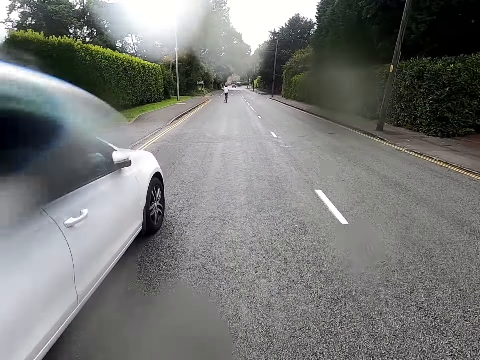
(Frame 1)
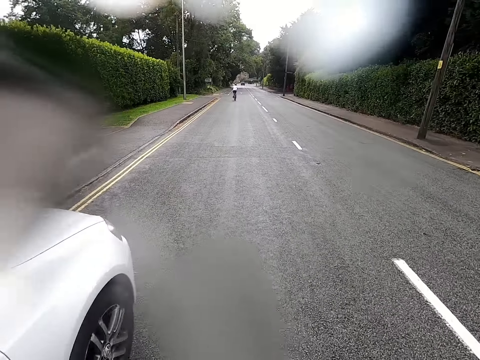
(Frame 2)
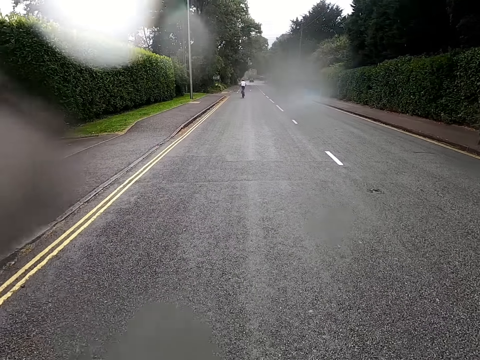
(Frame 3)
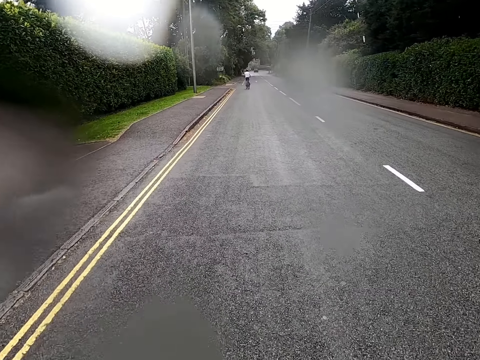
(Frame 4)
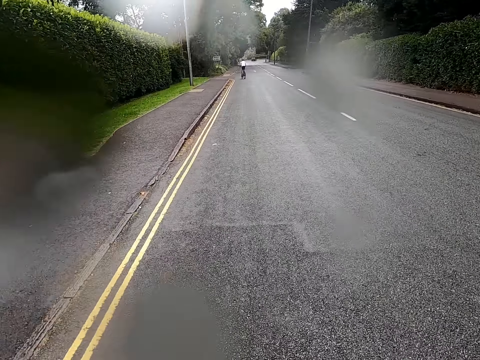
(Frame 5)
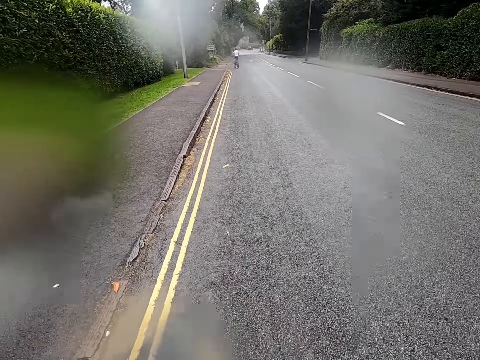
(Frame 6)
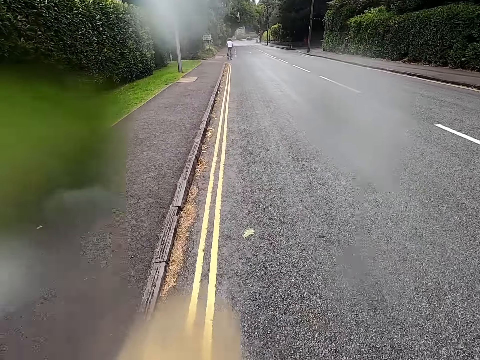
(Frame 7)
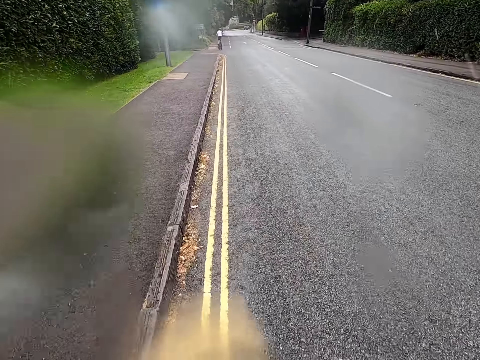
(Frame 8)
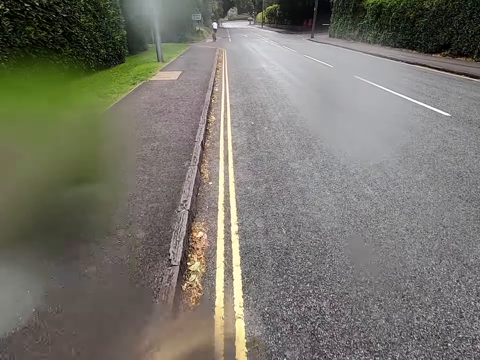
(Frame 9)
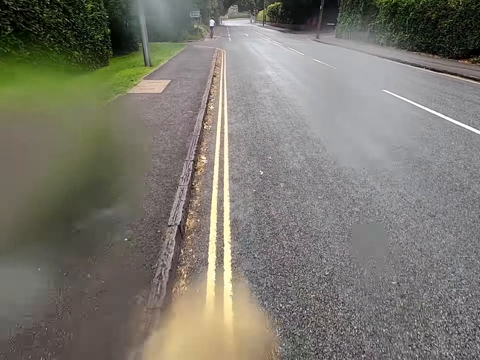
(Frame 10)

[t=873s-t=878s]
The camera wearer rides a bicycle on a road.

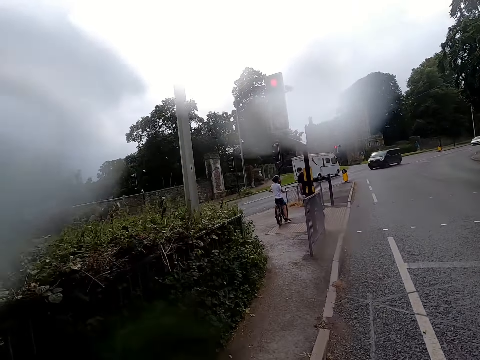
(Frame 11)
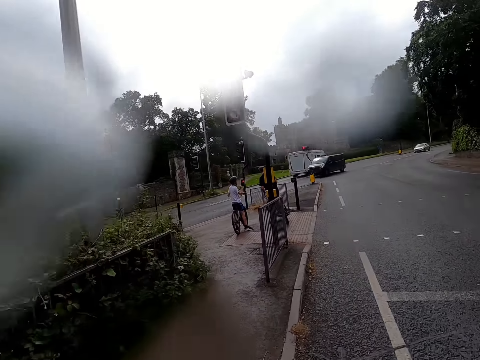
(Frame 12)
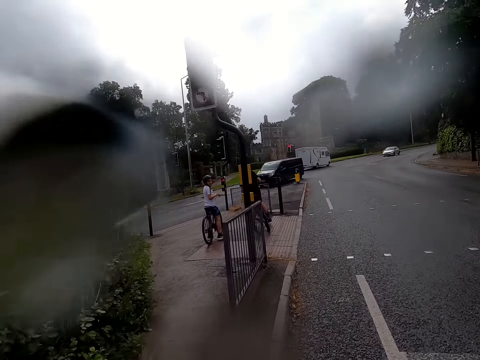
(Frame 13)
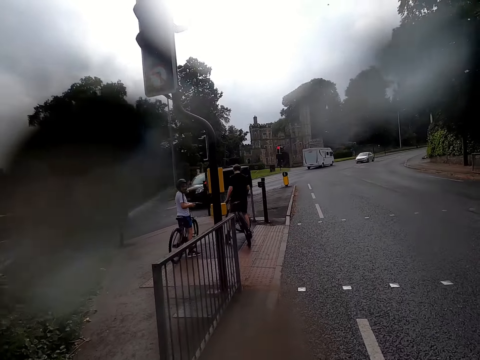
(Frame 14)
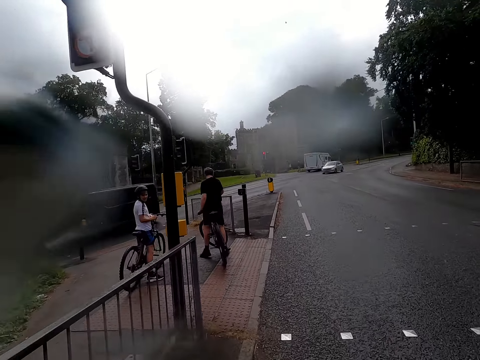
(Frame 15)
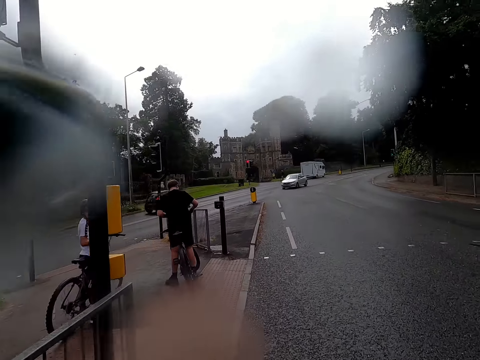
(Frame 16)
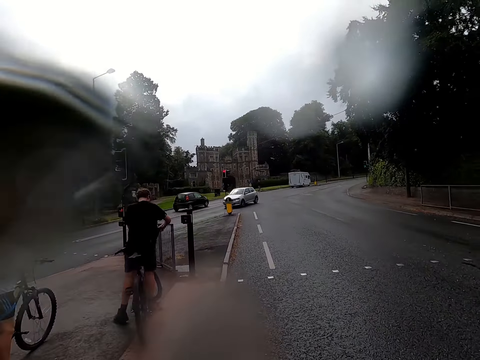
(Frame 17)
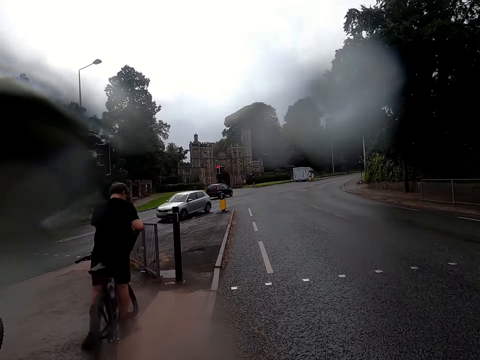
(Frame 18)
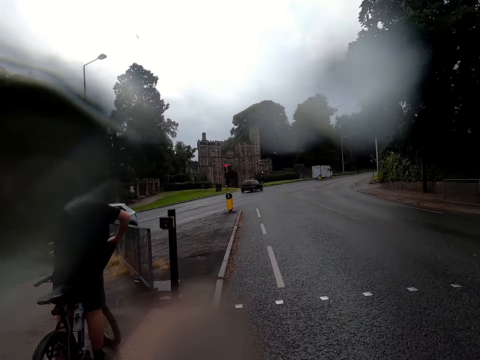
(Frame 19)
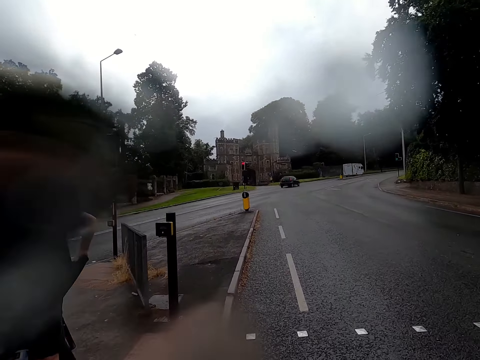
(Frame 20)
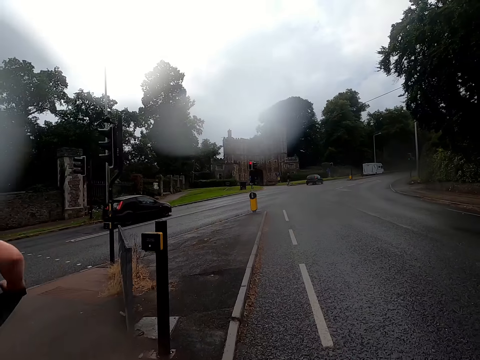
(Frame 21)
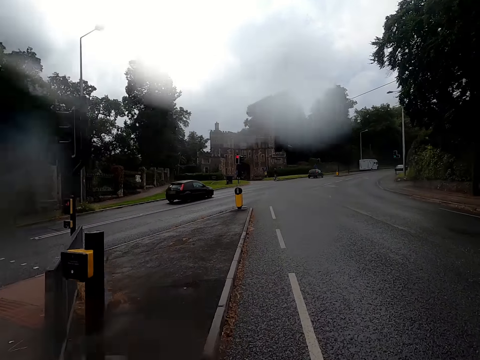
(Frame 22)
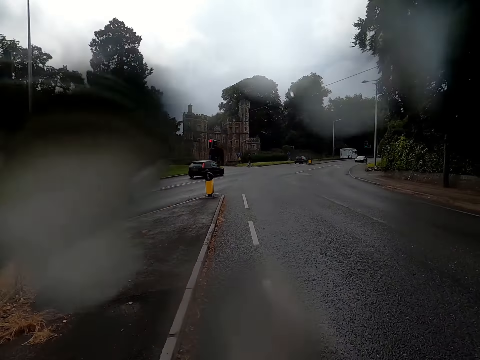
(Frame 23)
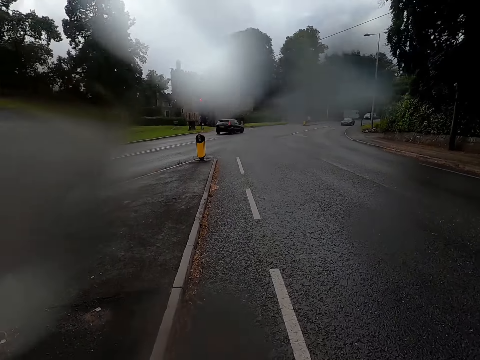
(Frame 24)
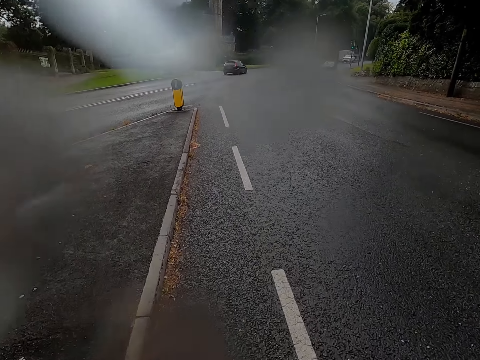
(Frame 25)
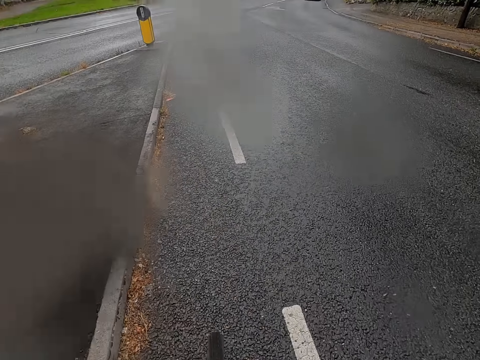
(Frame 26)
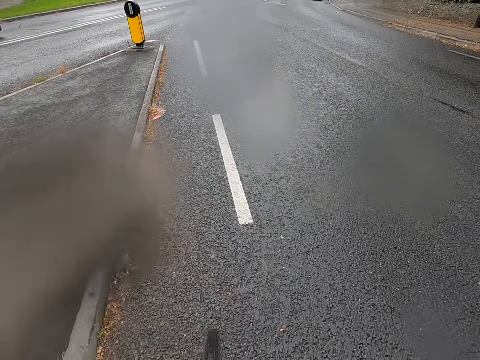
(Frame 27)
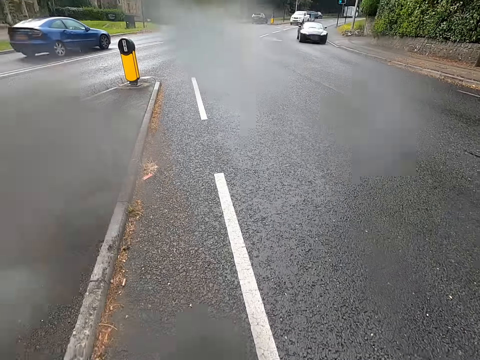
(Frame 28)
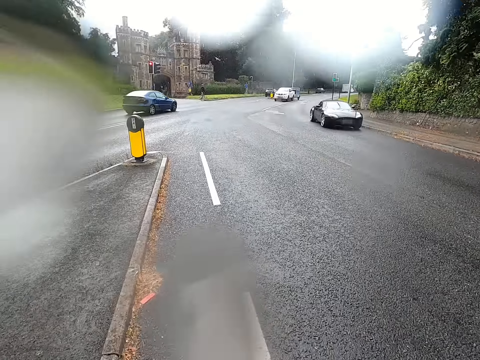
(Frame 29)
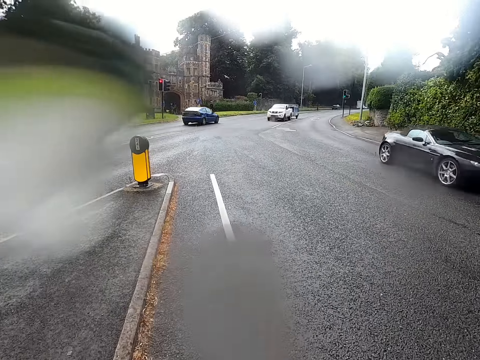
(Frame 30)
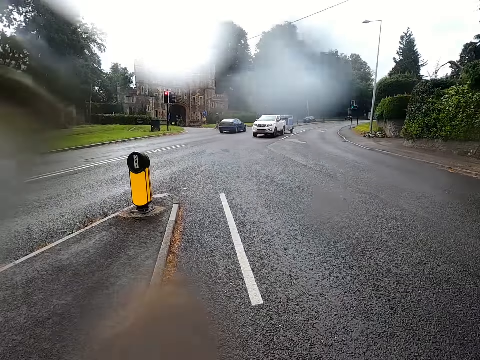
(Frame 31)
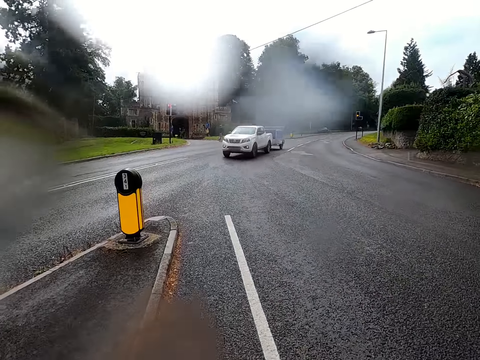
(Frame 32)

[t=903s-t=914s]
A man parks his bicycle on a sidewalk. Another man parks his bicycle on the sidewalk. The camera wearer rides a bicycle on a road.

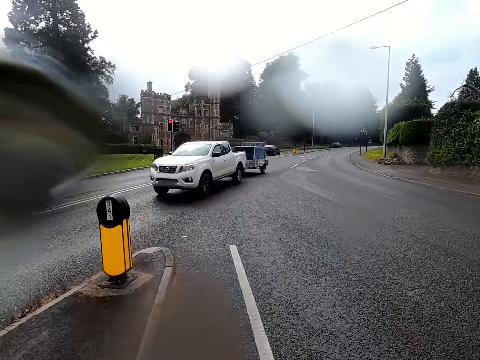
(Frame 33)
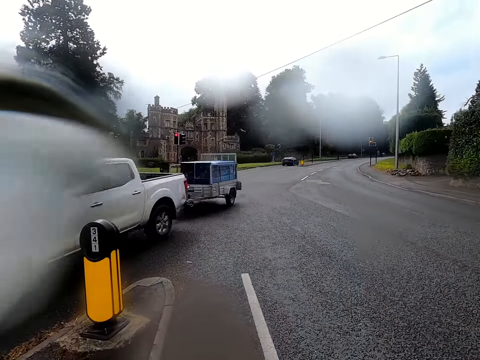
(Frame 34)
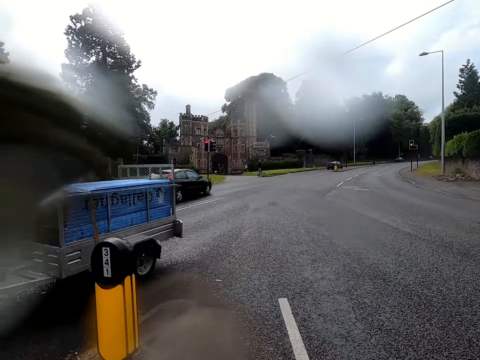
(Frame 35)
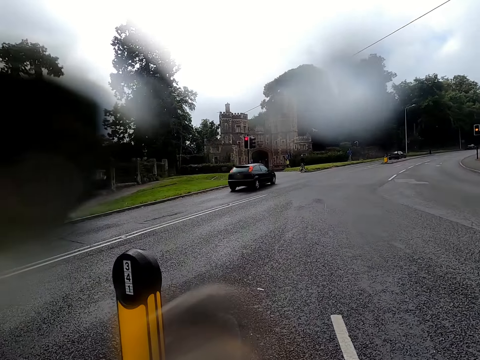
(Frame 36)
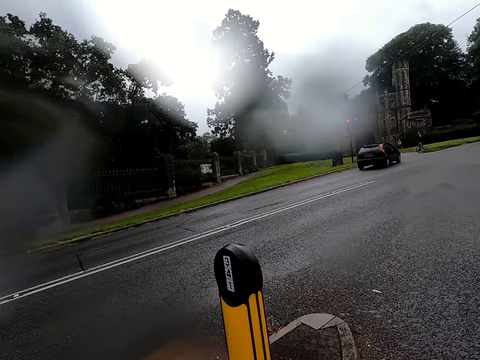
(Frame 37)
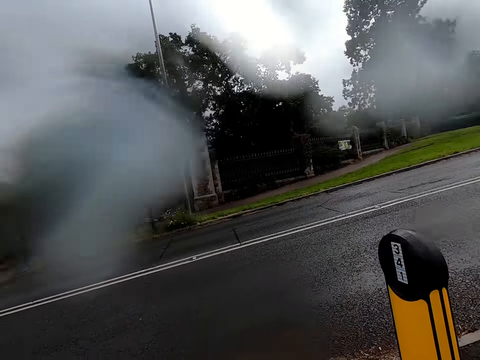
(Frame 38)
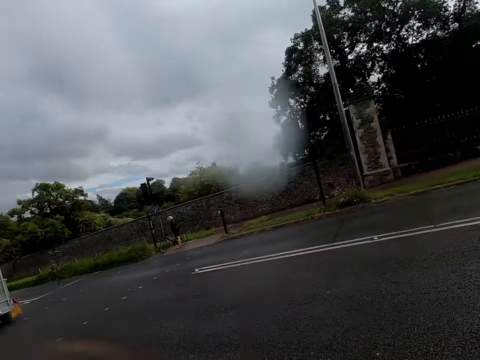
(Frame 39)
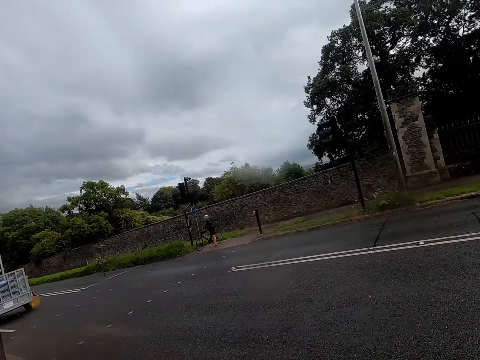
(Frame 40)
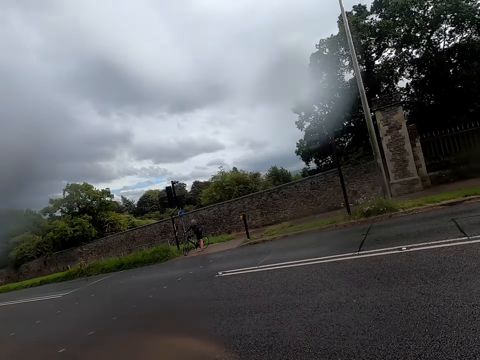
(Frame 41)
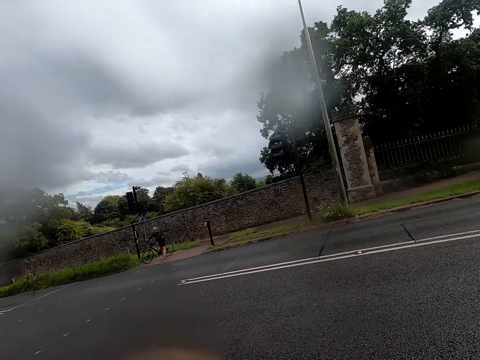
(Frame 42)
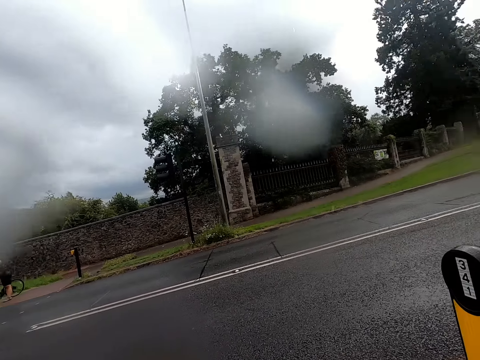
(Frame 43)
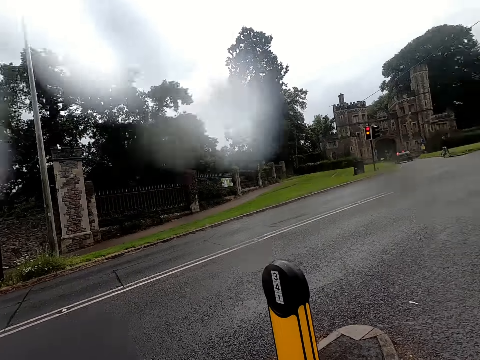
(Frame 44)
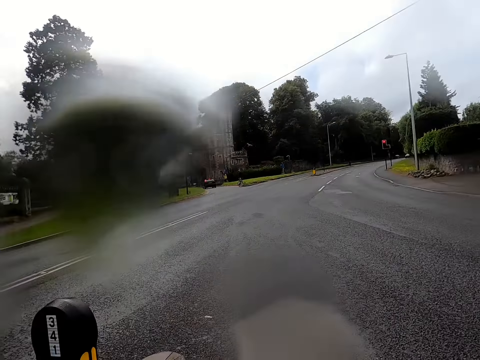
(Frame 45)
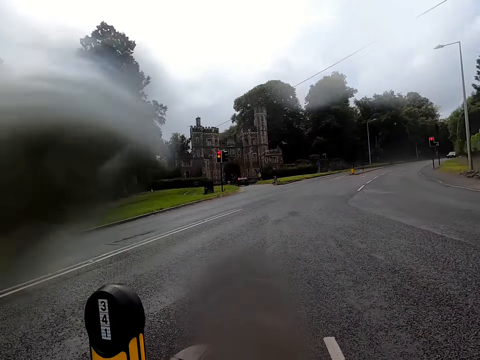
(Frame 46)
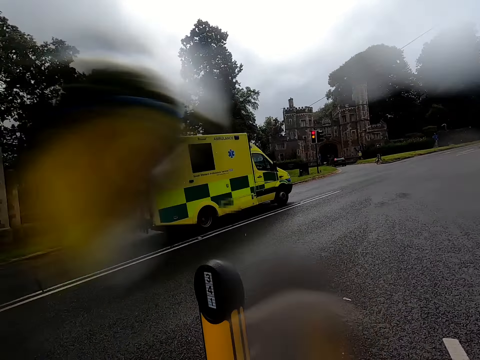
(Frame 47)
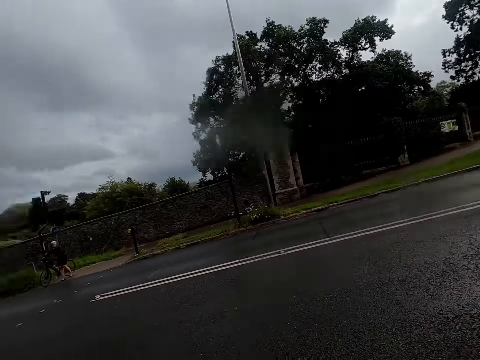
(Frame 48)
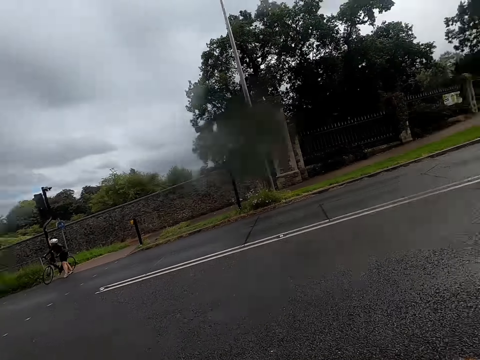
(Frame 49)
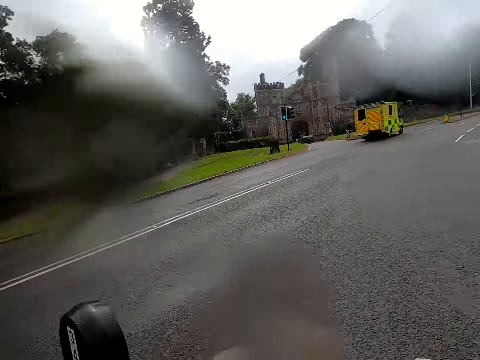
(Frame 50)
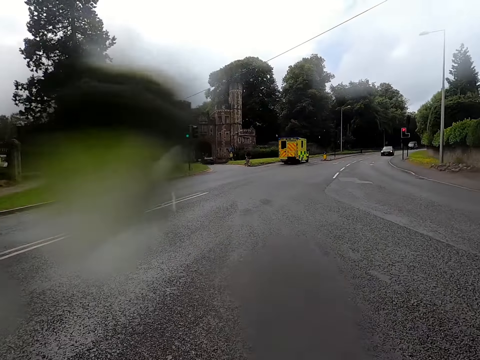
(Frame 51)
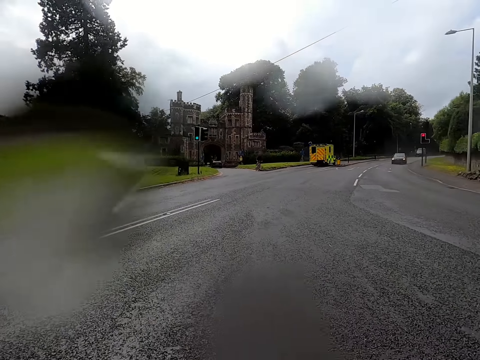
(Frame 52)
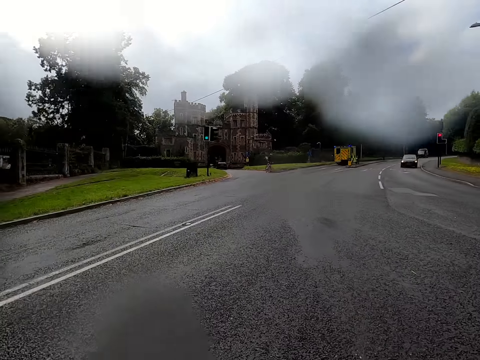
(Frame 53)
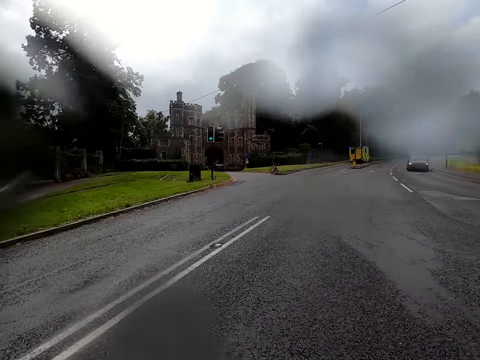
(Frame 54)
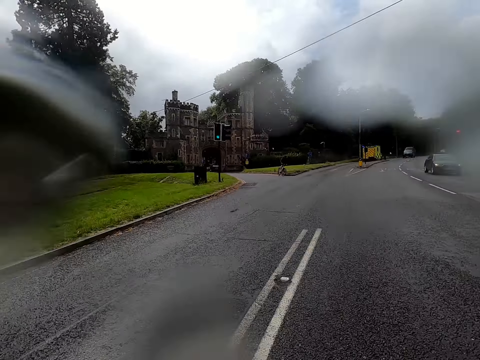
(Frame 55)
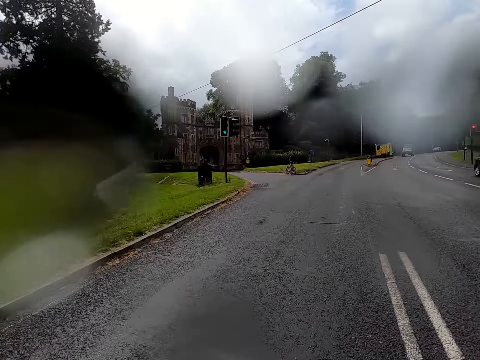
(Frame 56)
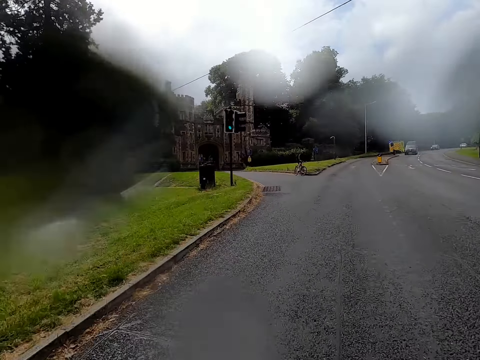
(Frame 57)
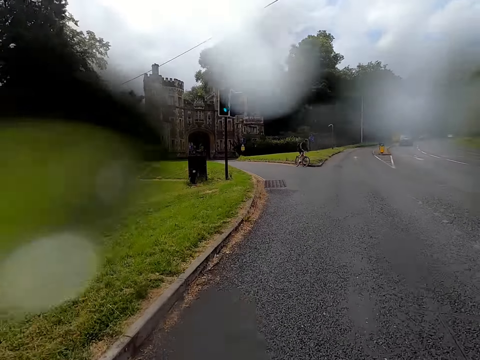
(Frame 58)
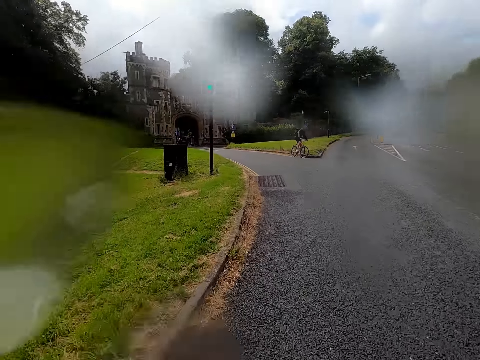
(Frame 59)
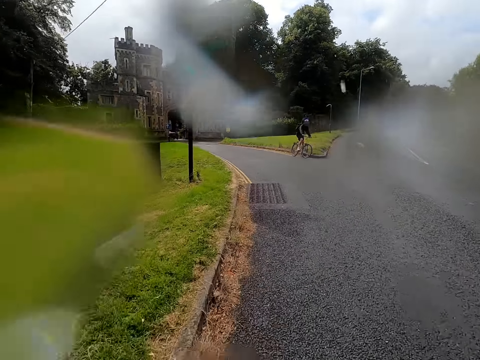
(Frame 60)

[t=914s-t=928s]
The camera wearer parks his bicycle on a sidewalk. He looks around a road. He rides the bicycle on the road.
